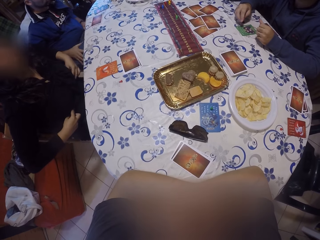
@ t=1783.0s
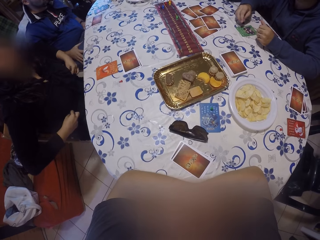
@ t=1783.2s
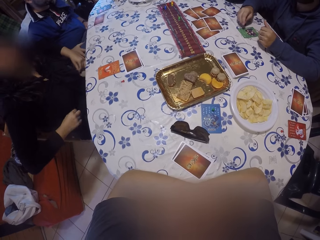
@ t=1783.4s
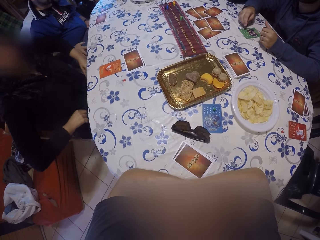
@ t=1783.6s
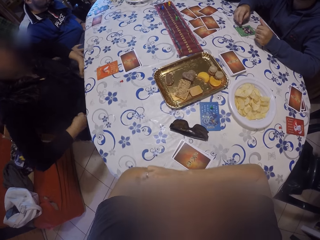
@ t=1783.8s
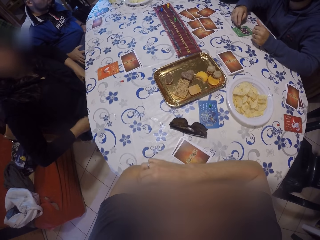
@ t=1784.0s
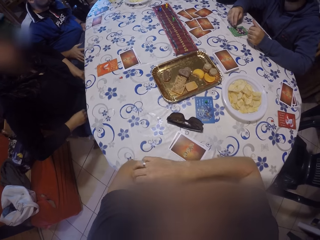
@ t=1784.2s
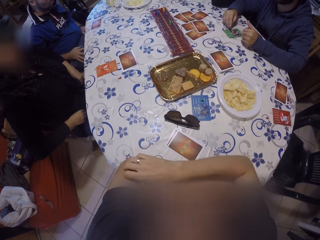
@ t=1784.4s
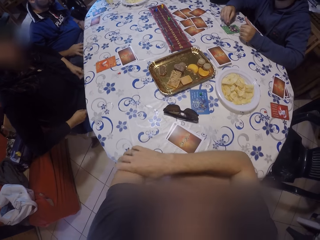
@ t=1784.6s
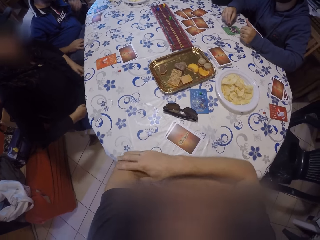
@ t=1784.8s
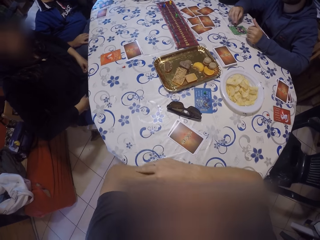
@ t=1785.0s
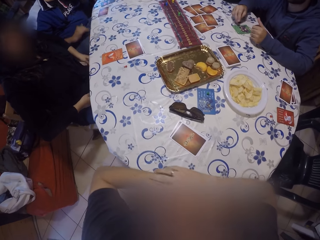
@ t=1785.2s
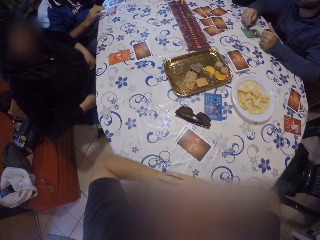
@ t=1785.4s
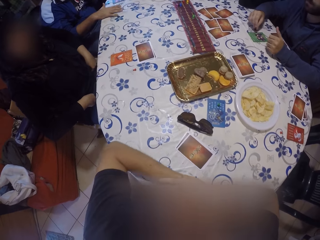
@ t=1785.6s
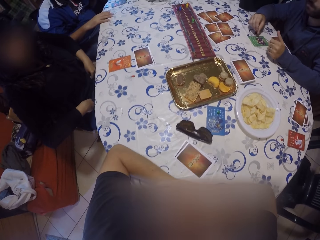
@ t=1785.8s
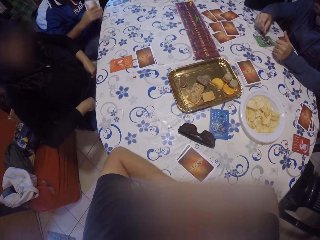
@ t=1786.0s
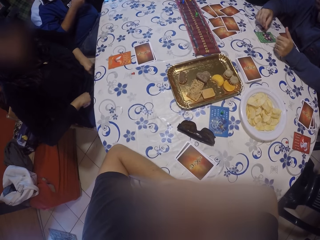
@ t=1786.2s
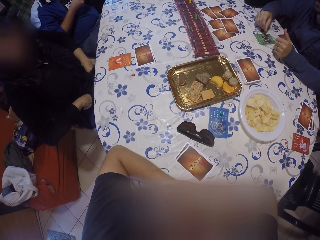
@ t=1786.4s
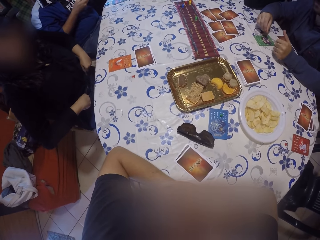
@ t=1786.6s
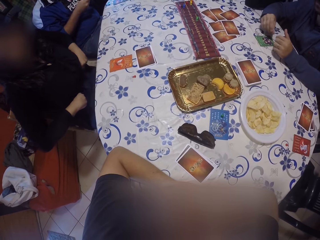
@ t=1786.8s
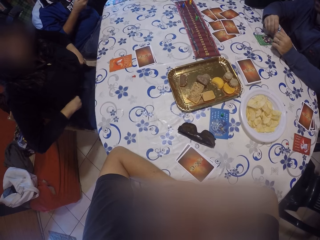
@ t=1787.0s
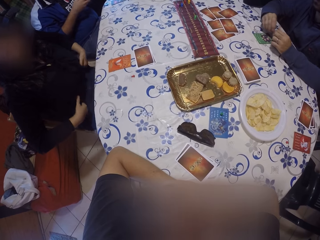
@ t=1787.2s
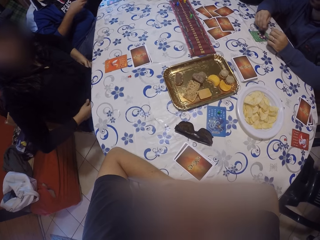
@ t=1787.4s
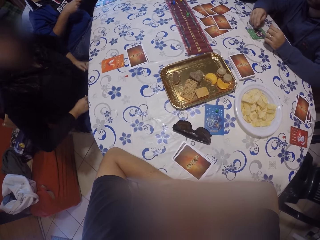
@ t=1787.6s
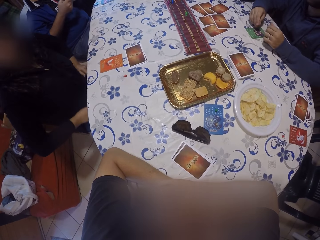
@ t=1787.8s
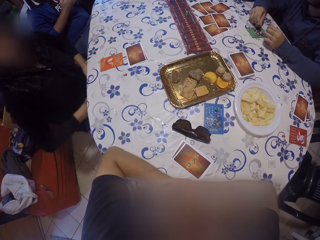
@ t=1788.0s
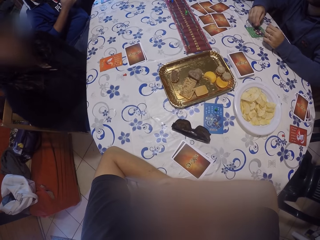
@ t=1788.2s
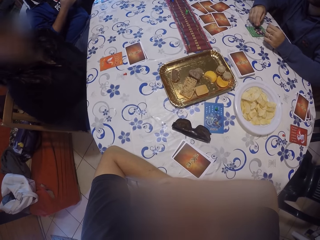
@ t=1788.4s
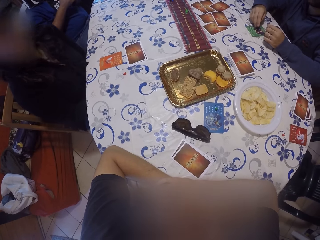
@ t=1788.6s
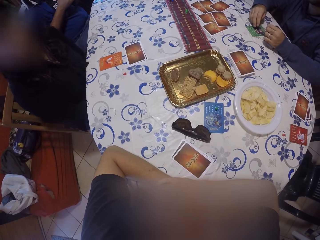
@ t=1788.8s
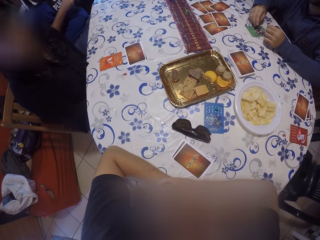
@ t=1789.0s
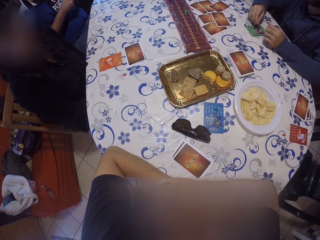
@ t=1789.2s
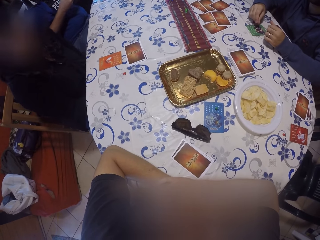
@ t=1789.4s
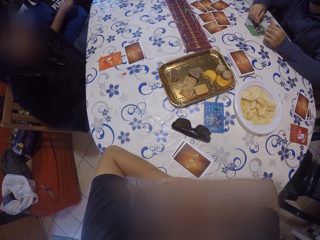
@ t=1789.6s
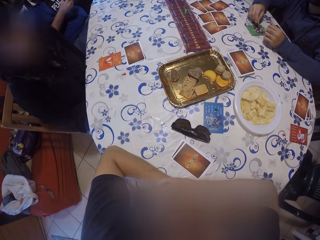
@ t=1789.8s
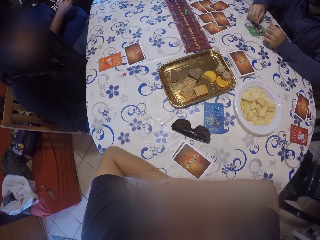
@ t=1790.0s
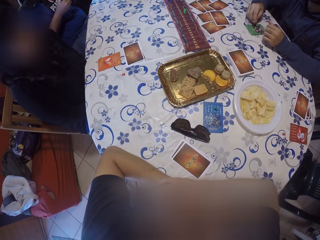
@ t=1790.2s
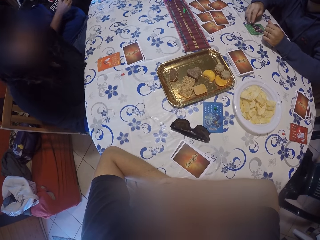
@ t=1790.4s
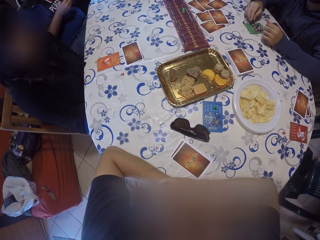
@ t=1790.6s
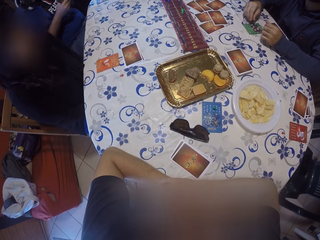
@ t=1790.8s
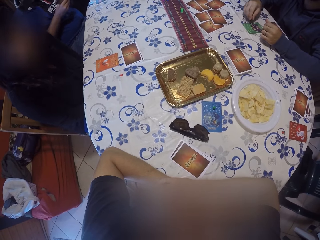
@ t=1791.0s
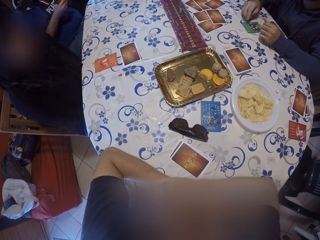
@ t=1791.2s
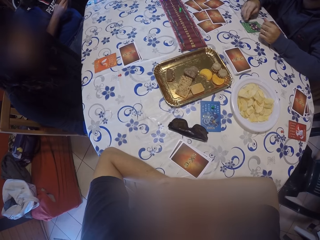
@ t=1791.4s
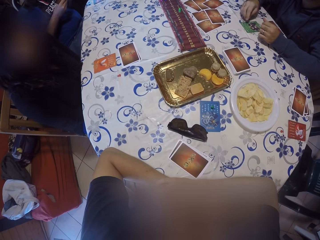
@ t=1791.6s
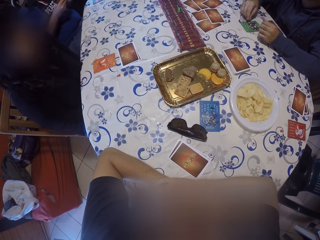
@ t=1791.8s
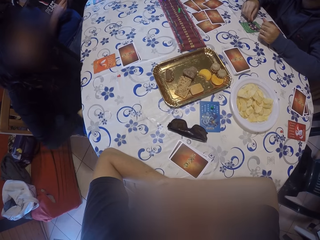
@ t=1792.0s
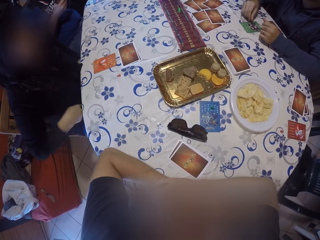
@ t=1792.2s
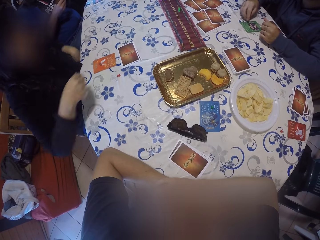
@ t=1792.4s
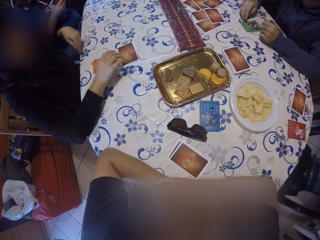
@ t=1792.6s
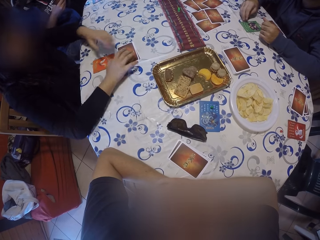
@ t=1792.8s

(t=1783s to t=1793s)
A woman cleans her hand. The camera wearer rubs their hand.

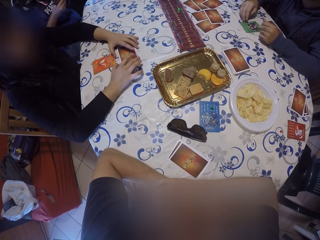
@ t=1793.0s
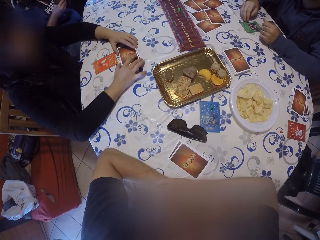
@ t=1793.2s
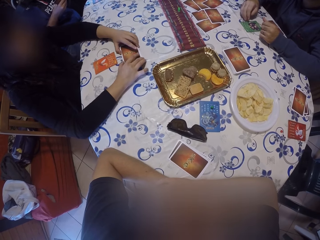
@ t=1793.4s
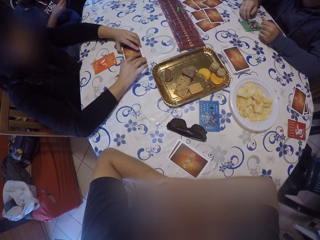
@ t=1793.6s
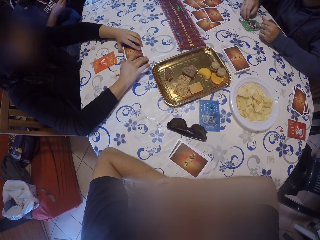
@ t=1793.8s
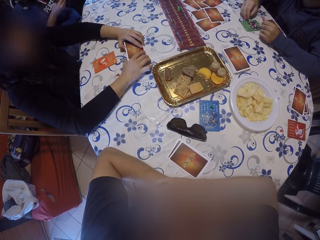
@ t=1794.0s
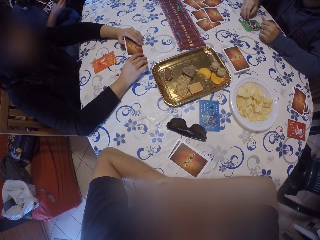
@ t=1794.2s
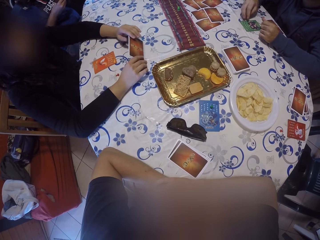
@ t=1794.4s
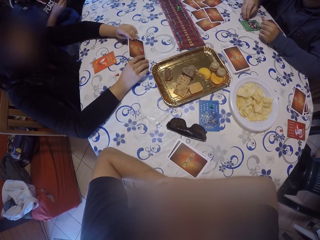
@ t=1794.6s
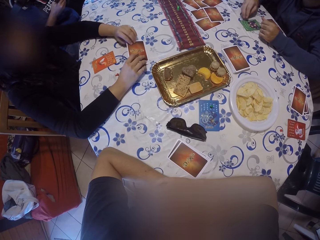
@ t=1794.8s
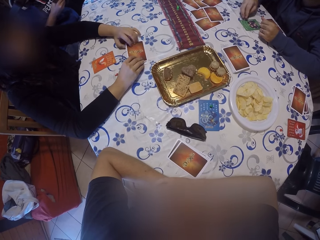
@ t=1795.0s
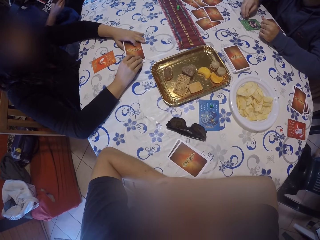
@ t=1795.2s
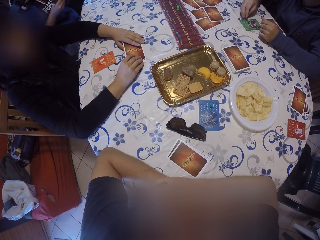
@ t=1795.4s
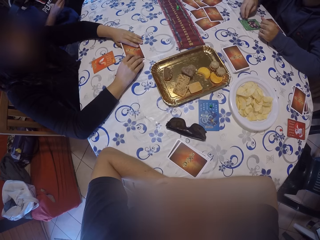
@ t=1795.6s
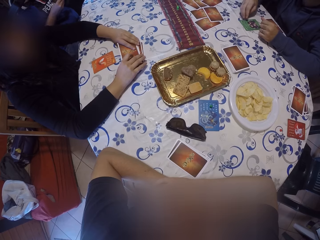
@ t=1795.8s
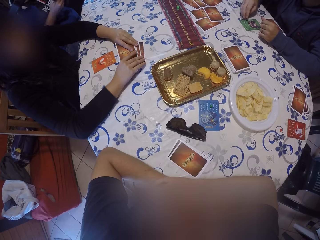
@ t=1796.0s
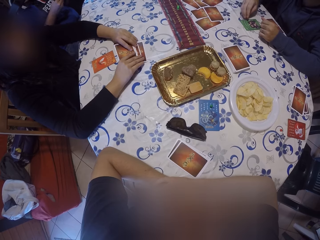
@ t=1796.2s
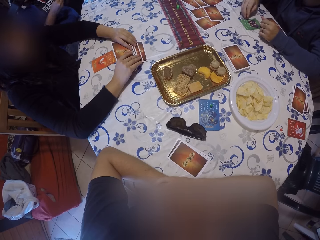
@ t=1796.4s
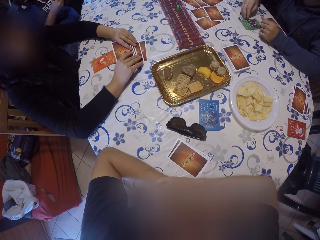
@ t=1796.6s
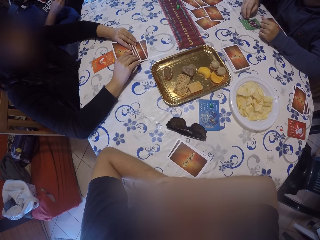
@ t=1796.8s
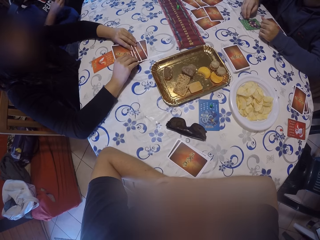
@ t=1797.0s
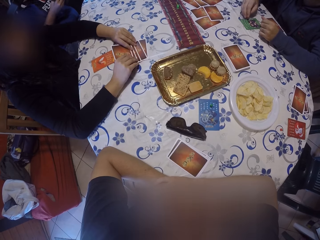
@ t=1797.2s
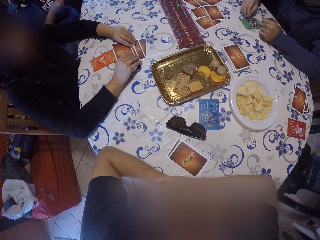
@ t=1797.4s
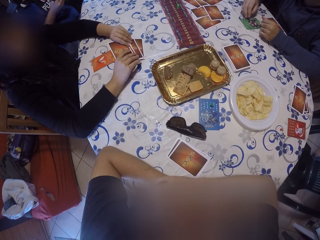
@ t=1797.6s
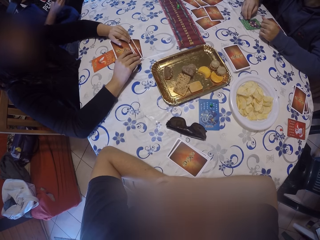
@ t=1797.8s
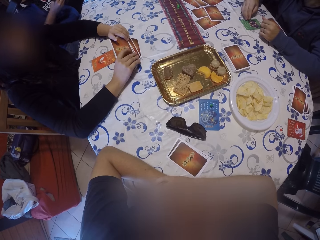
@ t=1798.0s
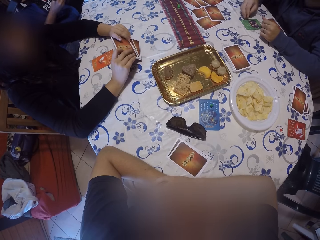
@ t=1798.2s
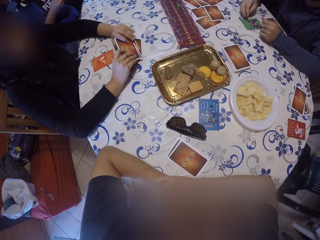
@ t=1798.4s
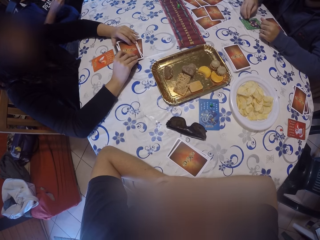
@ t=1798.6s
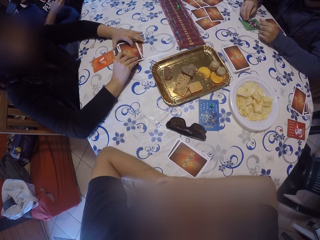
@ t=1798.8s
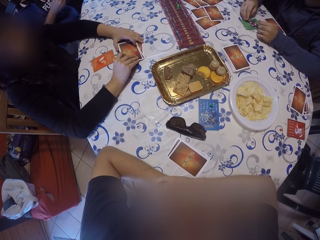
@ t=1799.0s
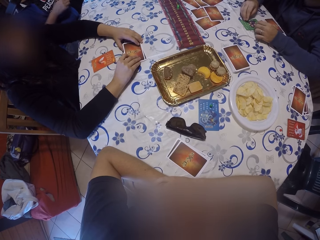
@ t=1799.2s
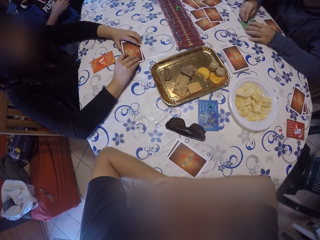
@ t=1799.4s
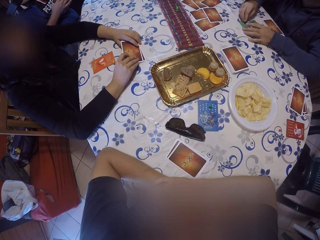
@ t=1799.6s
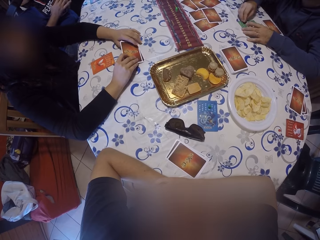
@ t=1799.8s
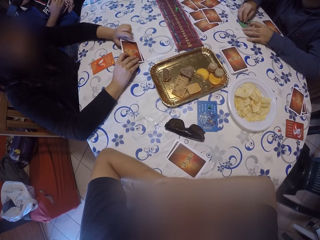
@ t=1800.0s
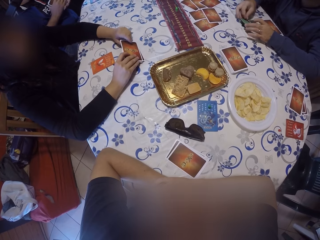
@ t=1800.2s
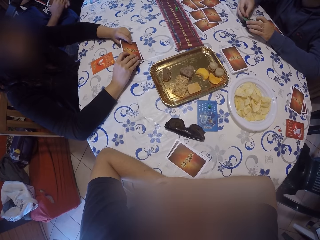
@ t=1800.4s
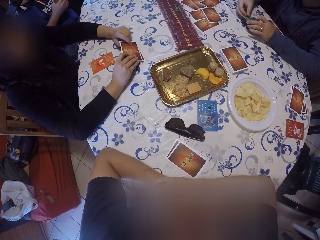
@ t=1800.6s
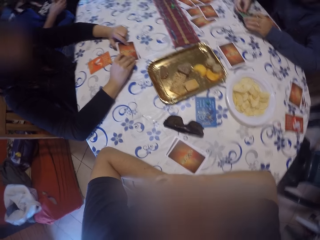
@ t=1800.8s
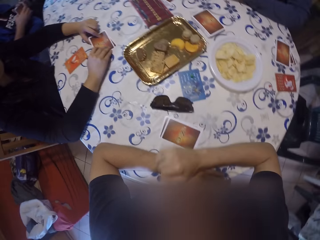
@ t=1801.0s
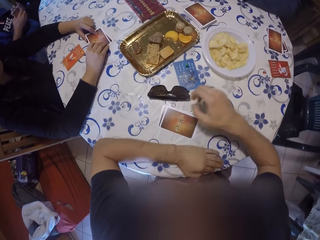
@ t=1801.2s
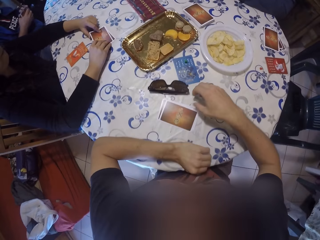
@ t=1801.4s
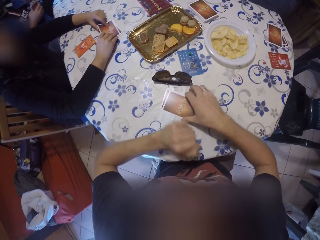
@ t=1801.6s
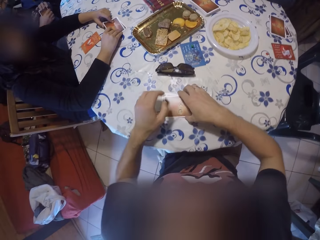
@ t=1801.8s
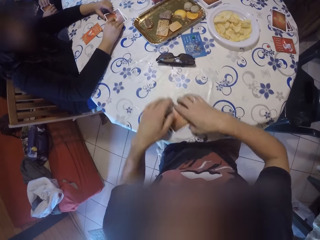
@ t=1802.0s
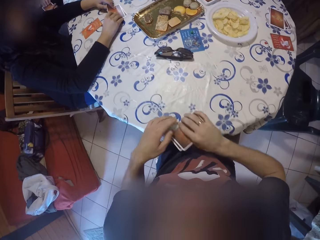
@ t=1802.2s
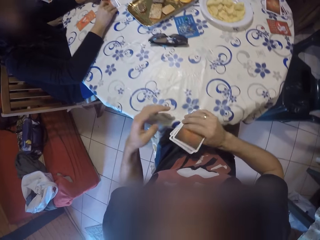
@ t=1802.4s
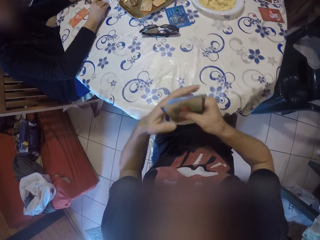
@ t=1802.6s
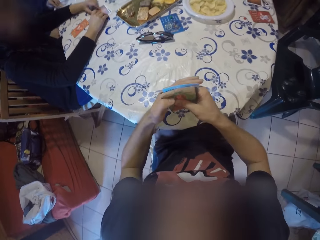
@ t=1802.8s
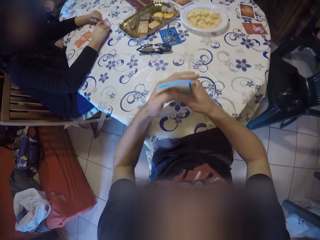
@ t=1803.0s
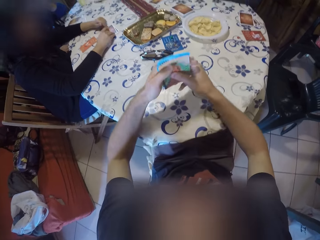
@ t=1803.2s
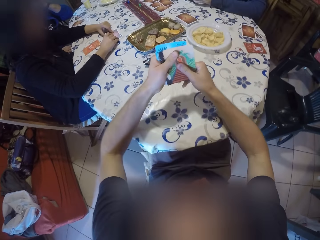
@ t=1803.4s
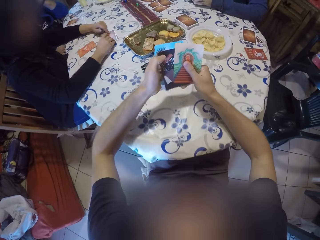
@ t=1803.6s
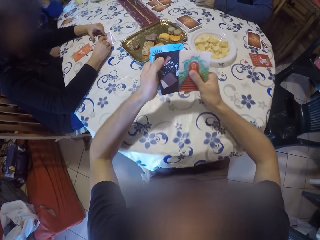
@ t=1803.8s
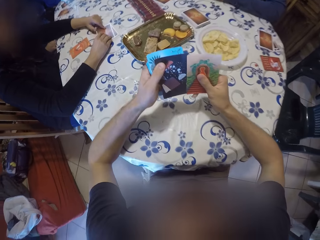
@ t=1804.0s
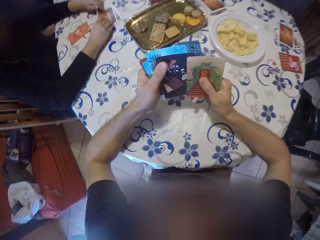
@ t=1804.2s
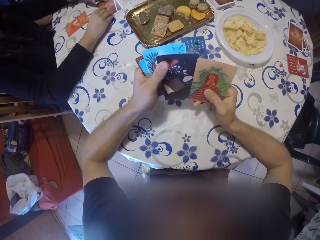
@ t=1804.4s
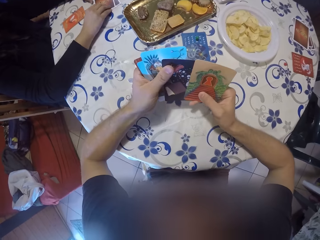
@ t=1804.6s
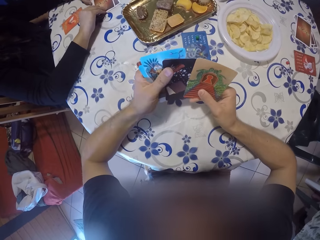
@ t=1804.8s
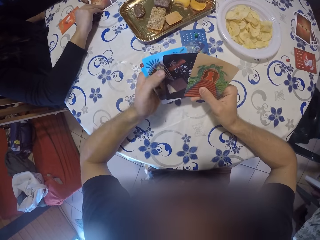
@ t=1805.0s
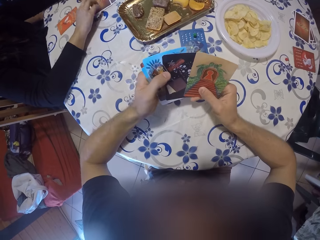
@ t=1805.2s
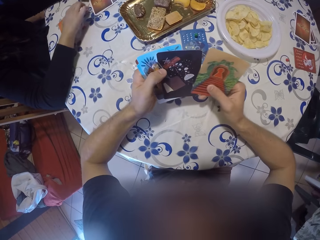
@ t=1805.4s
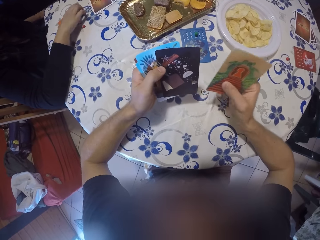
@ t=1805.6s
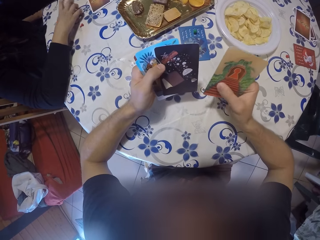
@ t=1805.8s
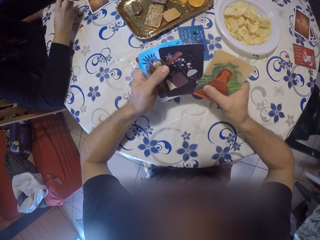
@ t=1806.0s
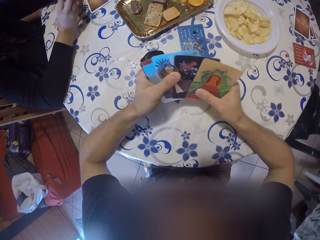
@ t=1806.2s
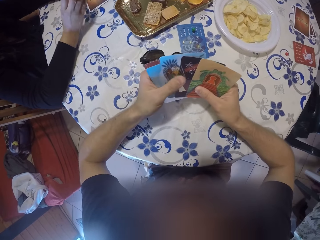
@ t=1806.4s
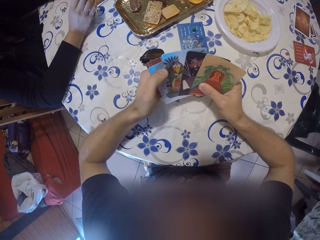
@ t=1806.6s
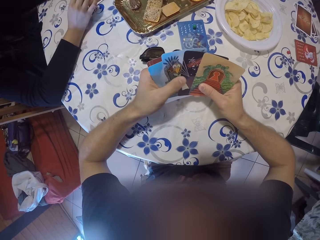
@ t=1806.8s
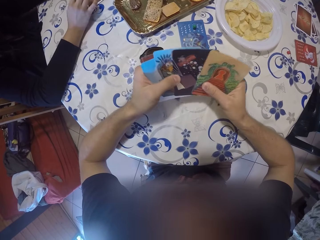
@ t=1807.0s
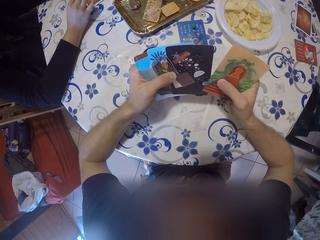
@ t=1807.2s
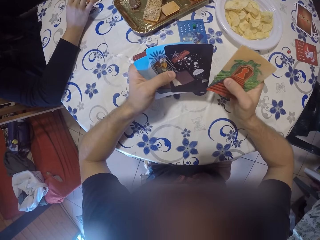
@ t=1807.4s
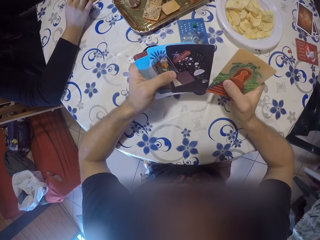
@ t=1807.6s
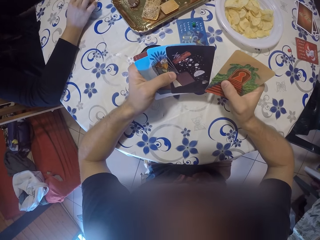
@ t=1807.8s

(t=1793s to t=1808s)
A woman holds a card. The woman opens the card on the table with both hands. The woman releases the cards. A man picks up a green card on the table with both hands. The man touches the cards. The camera wearer picks up a pack of cards on the table with her right hand. She flips through the cards with both hands and slides the cards. The woman picks up a card on the table with her right hand.
